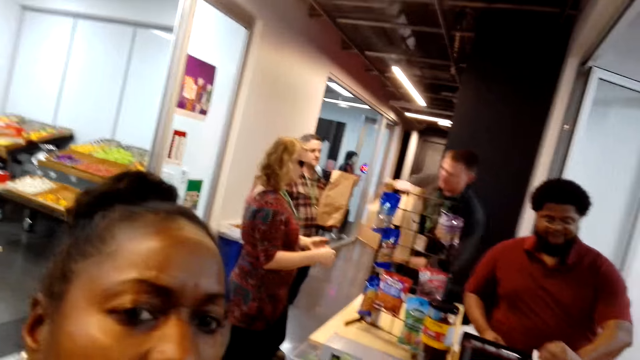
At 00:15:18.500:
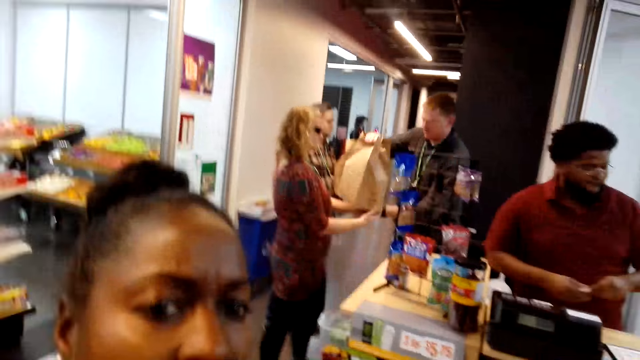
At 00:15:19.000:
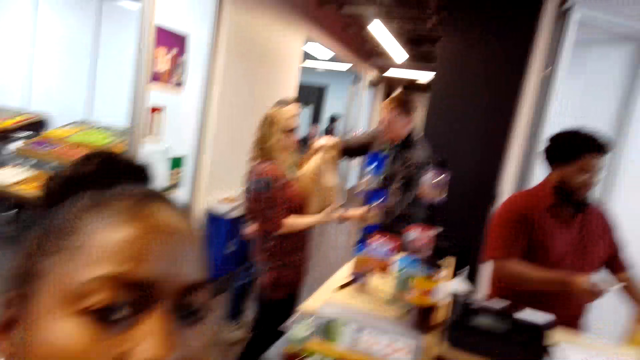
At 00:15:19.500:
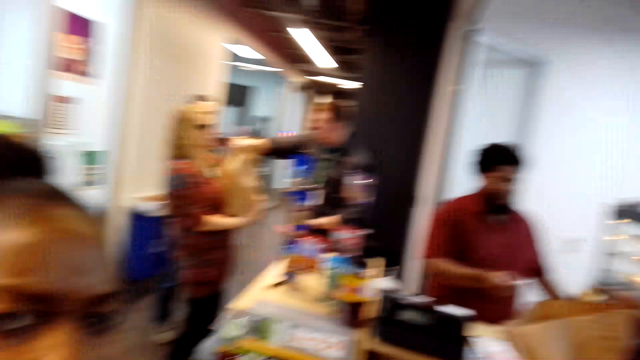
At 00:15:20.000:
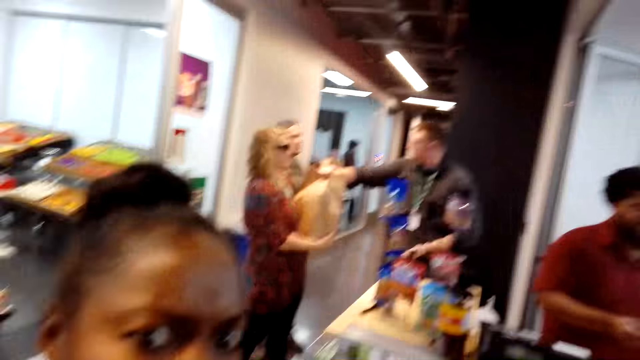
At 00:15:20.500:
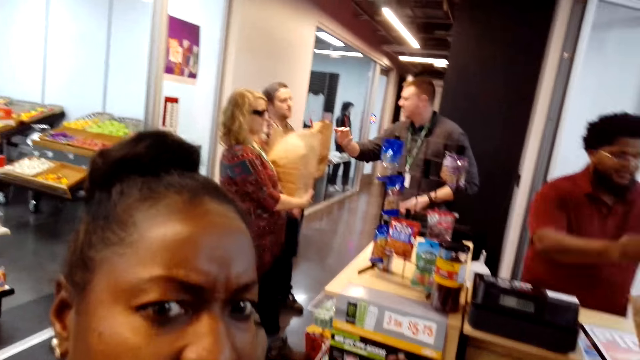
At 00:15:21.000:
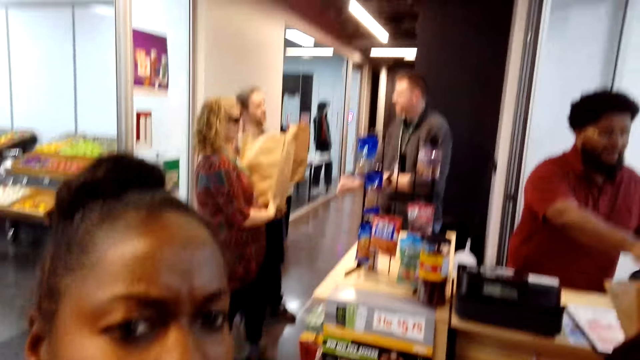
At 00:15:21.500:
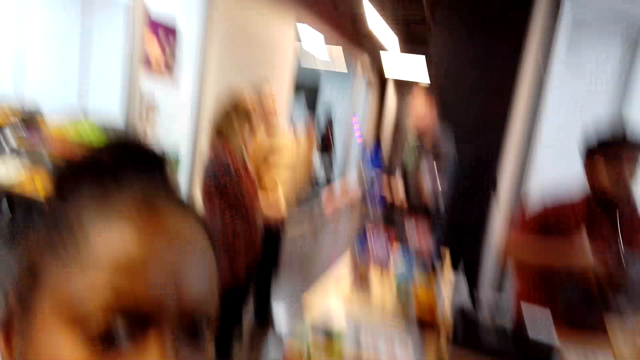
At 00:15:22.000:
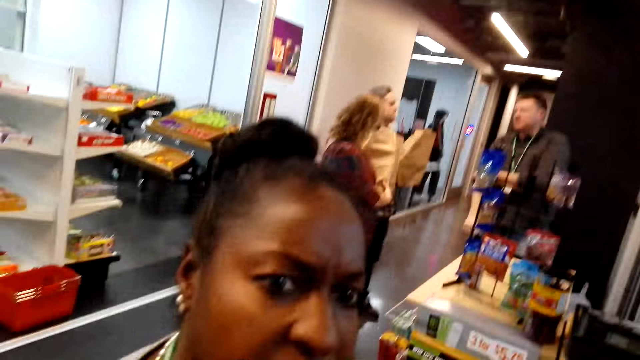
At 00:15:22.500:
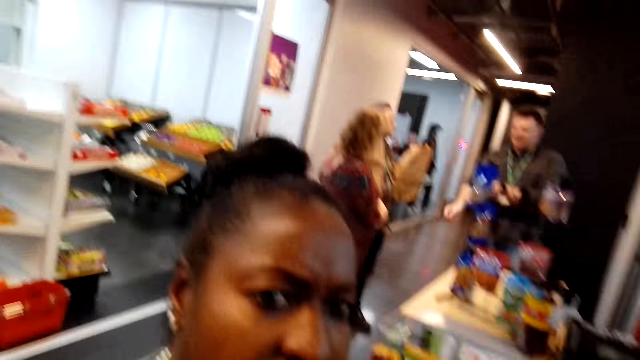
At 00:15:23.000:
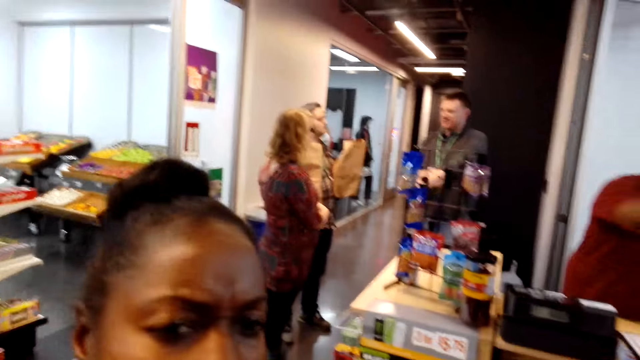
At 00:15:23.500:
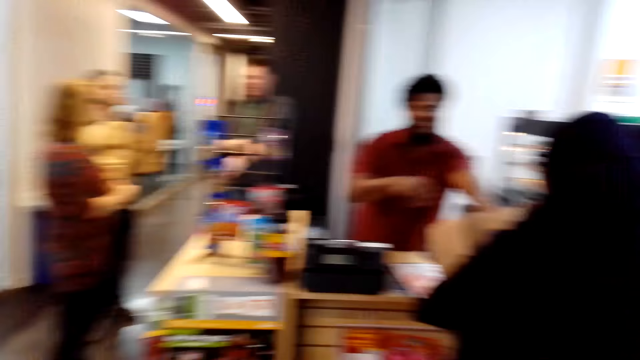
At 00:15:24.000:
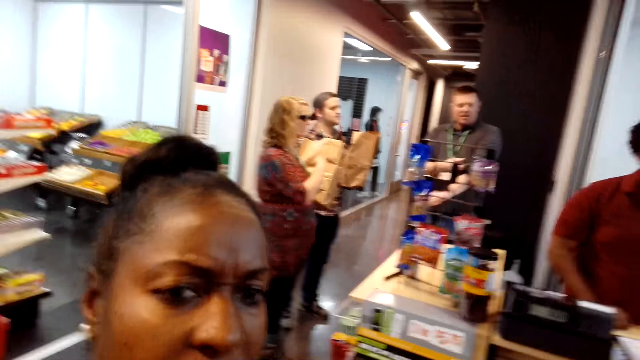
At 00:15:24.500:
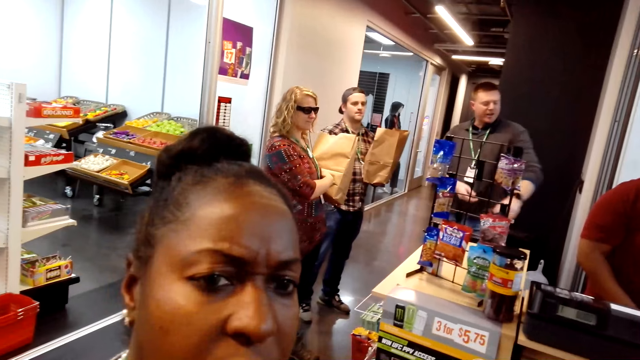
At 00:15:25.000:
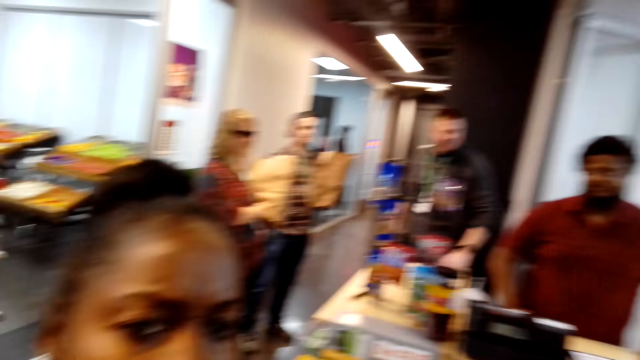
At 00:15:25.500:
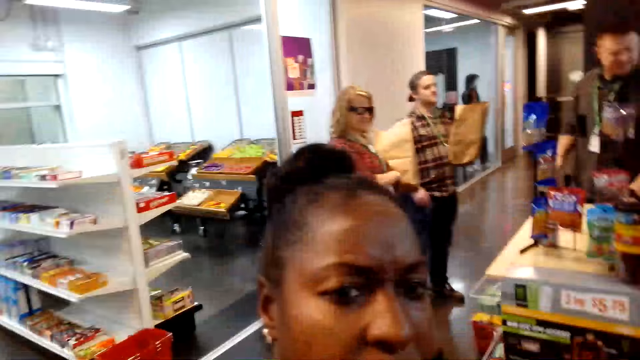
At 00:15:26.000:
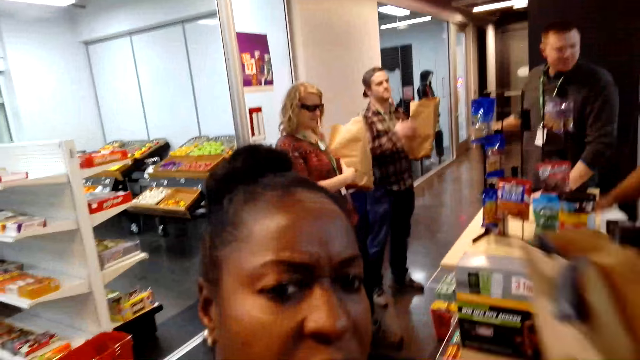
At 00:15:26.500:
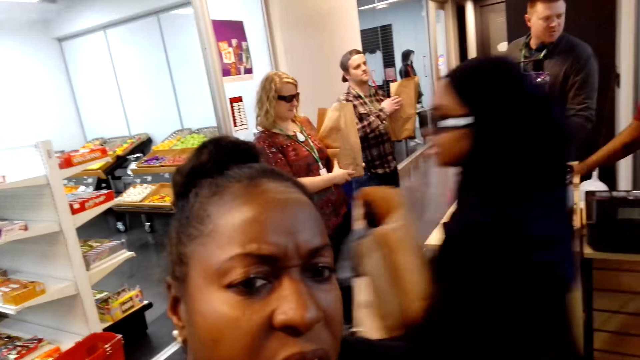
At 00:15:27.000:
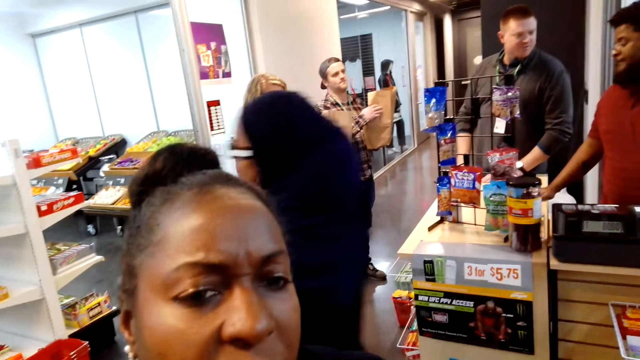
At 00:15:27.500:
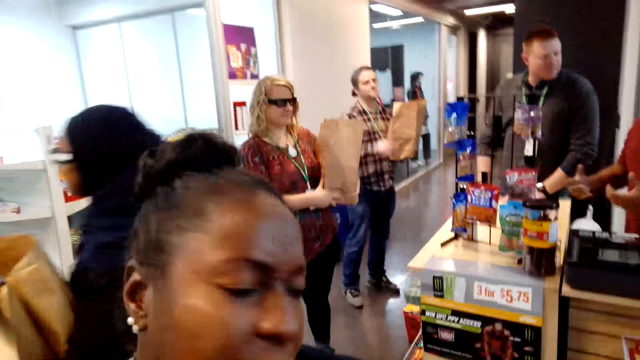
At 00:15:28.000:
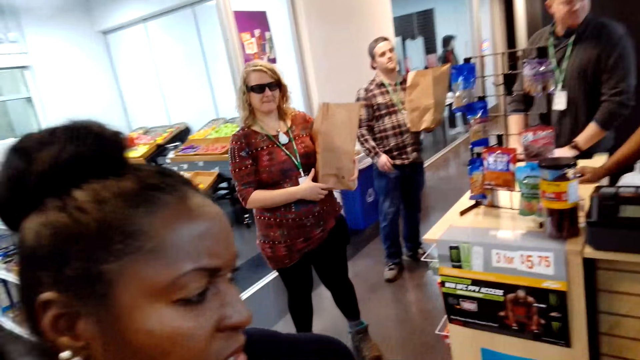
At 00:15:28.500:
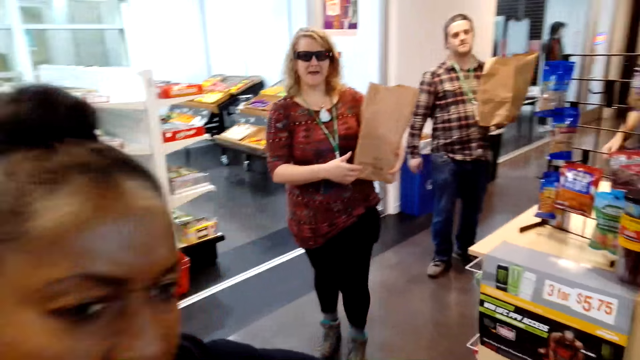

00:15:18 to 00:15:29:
A person receives the packaged shopping from another person. A woman converses. Another person walks in the supermarket.

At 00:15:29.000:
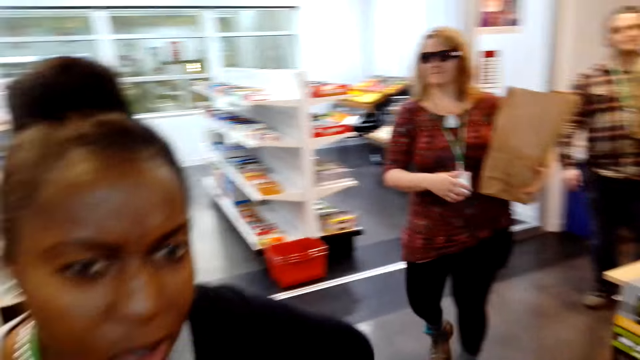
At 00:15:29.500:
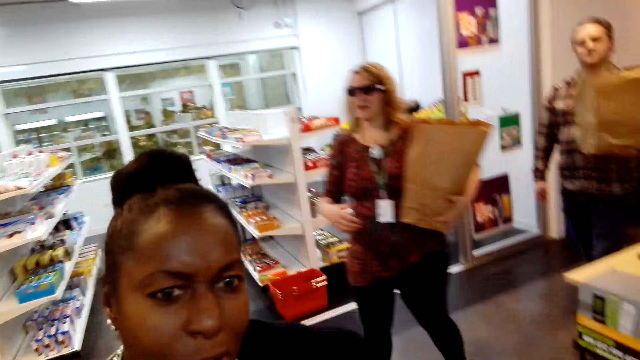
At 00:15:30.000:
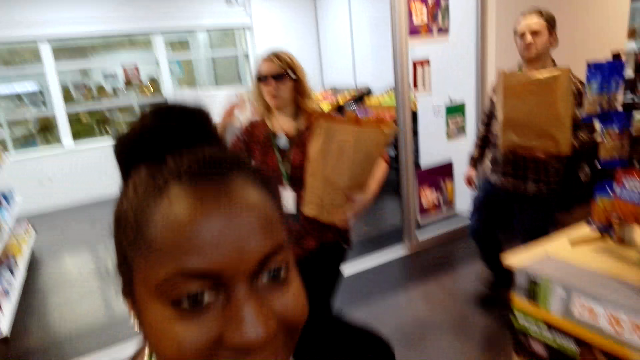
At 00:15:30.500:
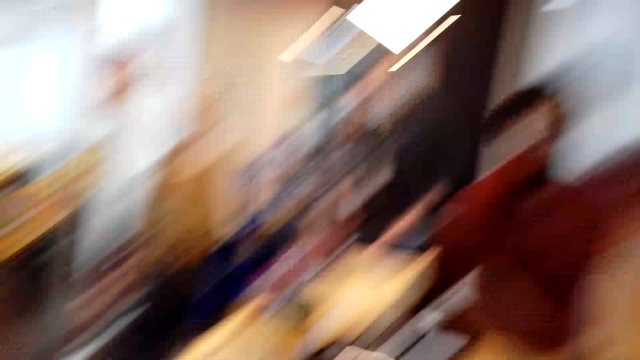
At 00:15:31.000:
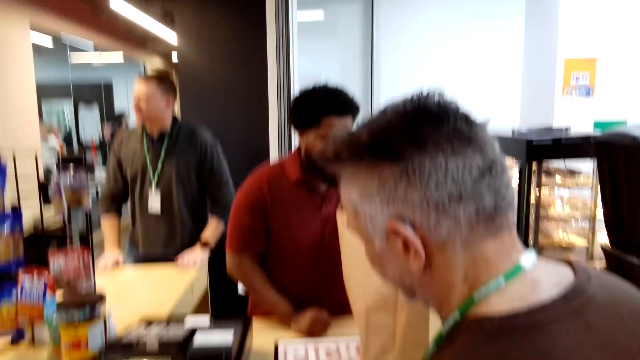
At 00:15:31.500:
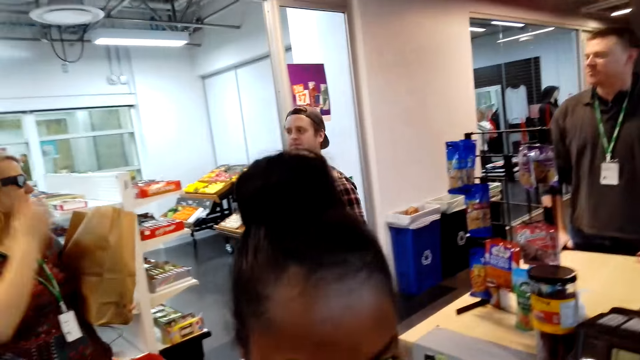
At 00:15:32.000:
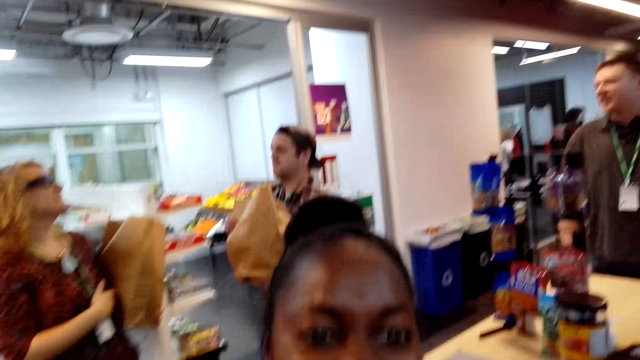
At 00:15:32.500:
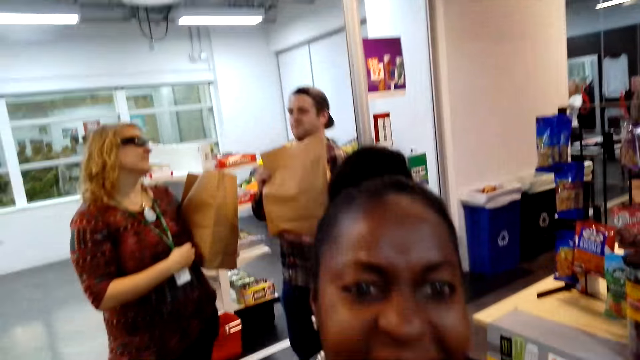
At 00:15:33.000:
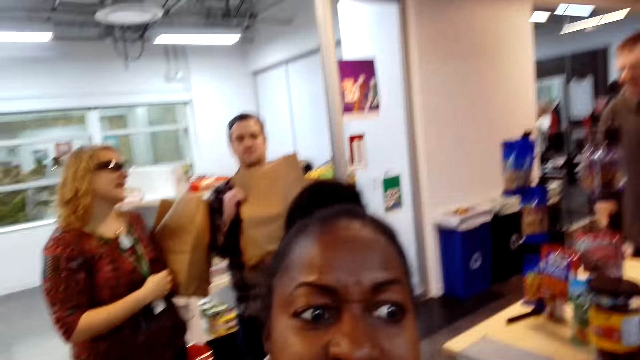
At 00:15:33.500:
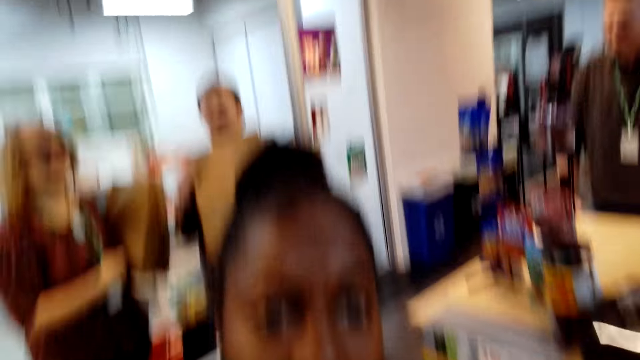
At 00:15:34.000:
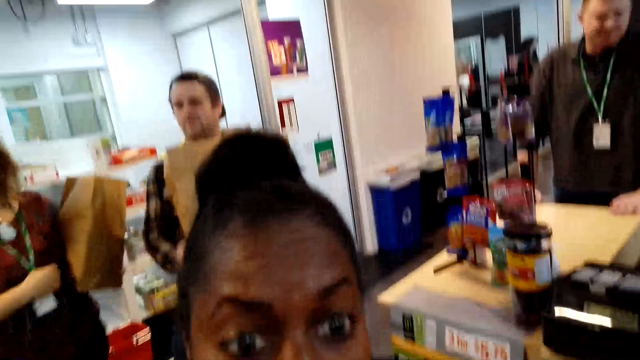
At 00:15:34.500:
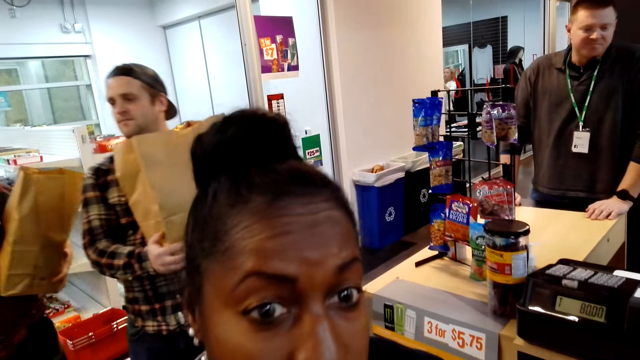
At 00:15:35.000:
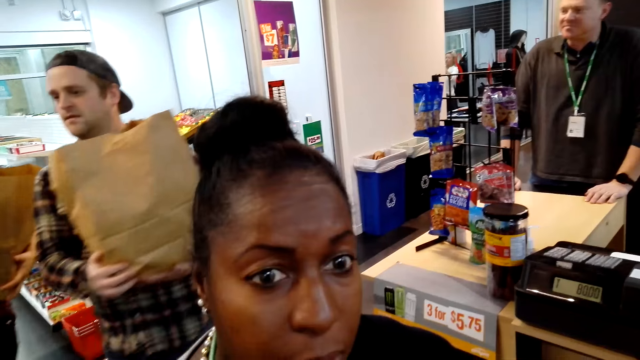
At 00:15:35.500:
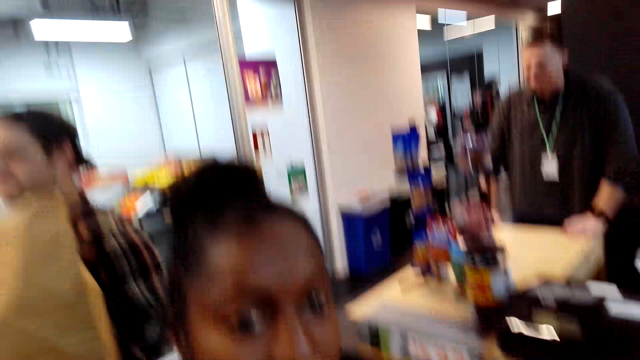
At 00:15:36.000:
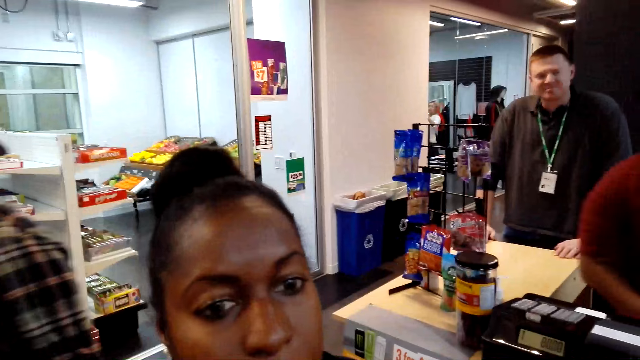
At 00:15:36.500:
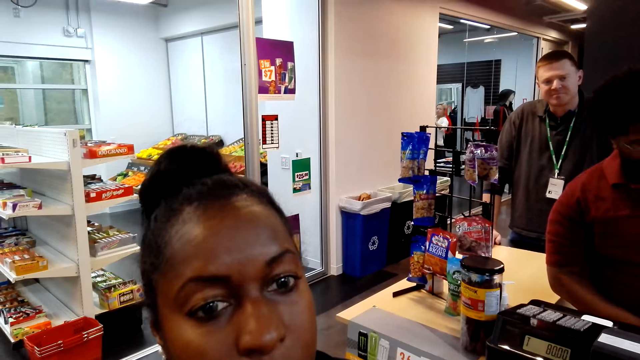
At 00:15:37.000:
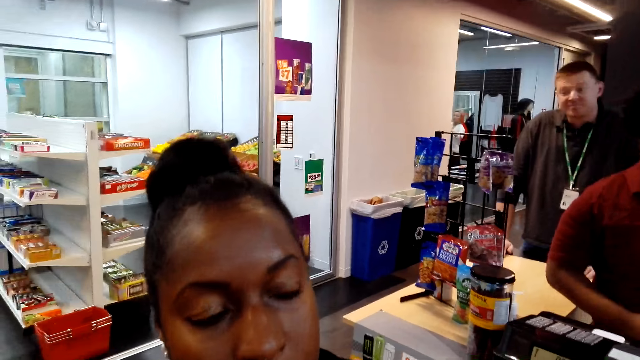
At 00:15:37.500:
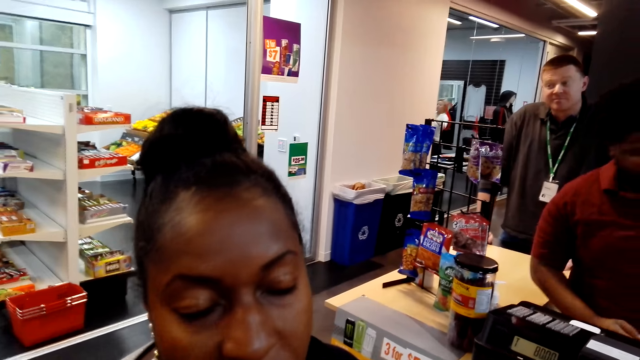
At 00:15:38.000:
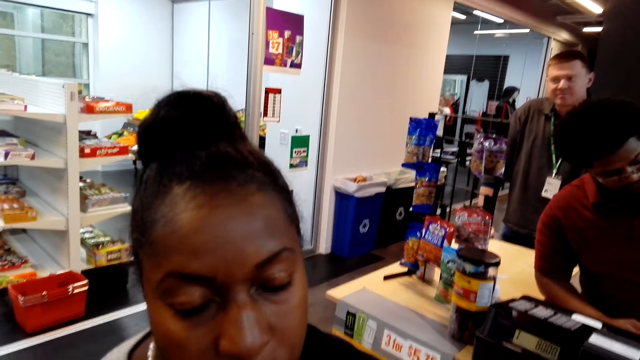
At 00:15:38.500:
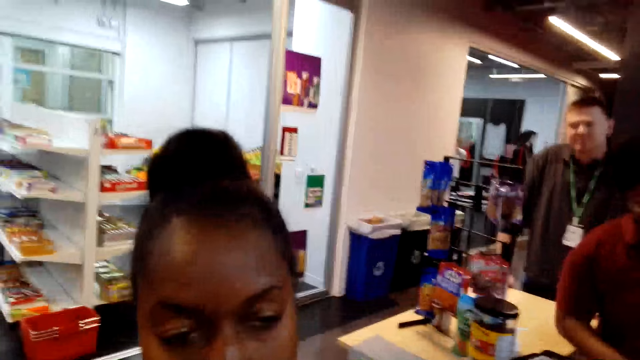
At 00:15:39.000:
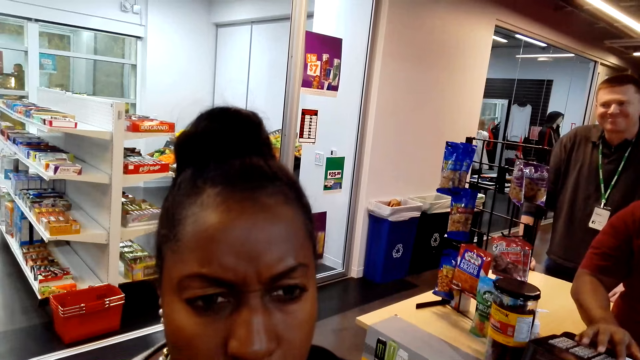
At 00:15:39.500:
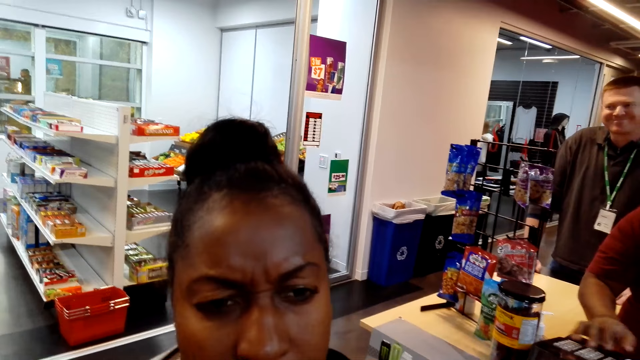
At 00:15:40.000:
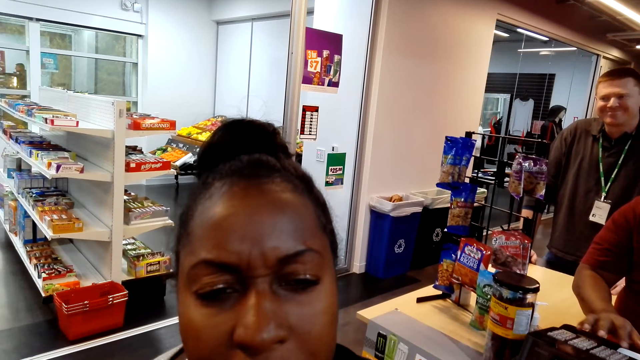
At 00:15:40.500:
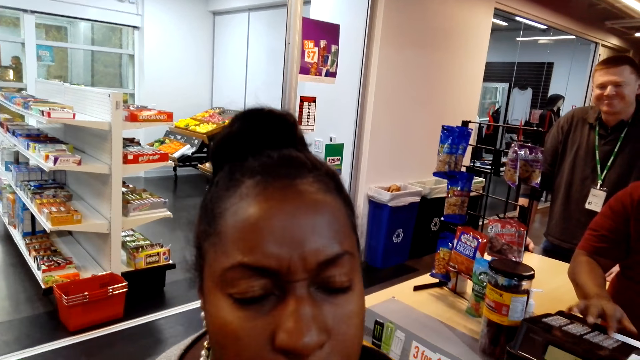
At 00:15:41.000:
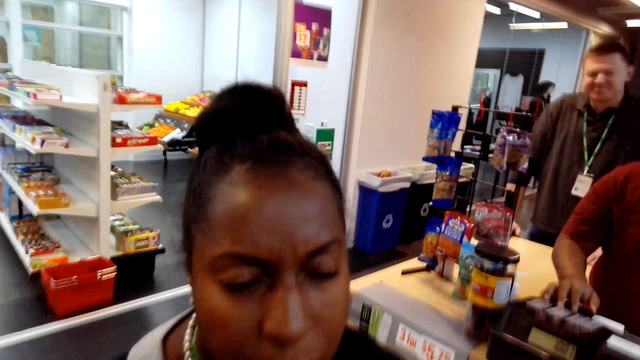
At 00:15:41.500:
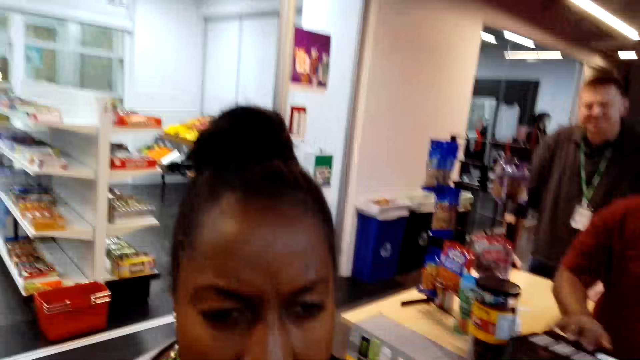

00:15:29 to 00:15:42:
A woman laughs. A person walks with packaged items. The woman converses. Another person walks with packaged items. Another person operates the cash register machine.
